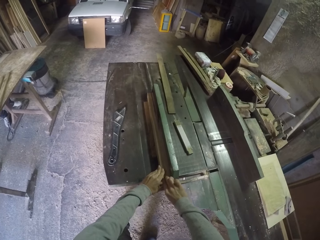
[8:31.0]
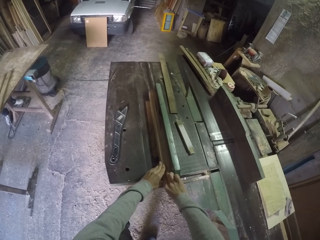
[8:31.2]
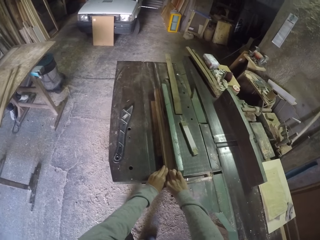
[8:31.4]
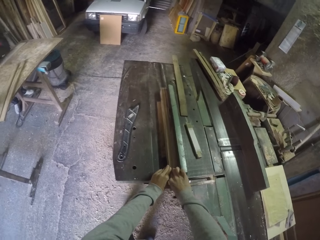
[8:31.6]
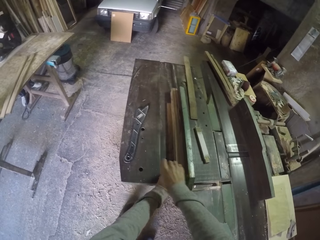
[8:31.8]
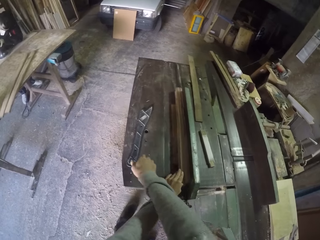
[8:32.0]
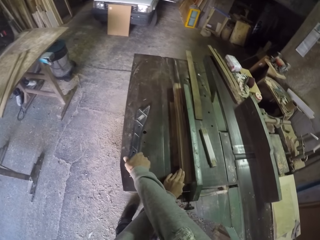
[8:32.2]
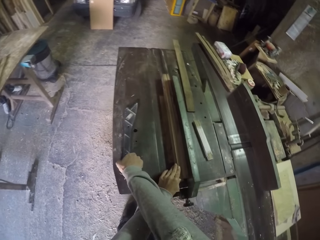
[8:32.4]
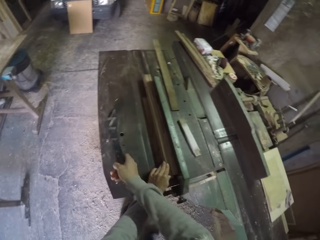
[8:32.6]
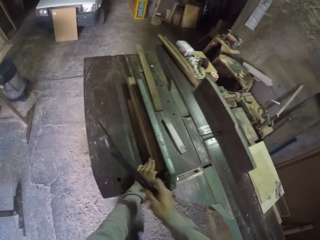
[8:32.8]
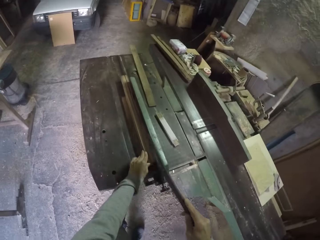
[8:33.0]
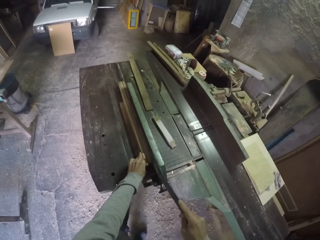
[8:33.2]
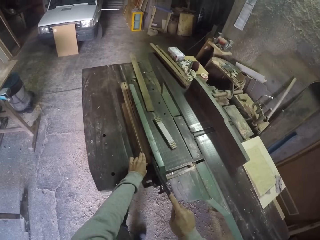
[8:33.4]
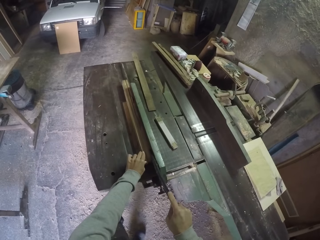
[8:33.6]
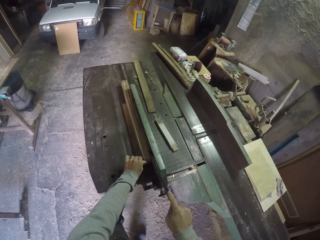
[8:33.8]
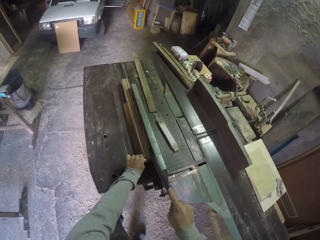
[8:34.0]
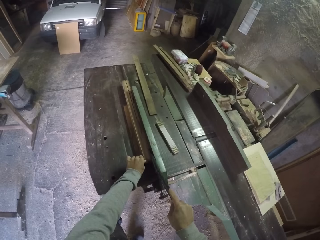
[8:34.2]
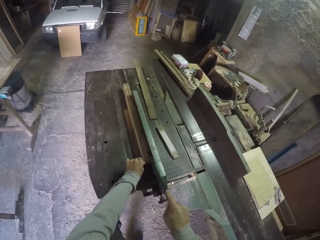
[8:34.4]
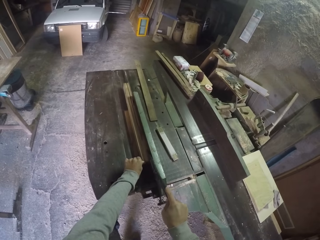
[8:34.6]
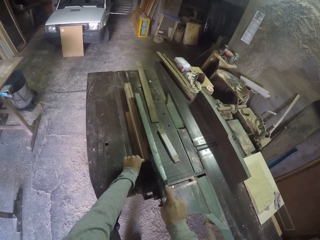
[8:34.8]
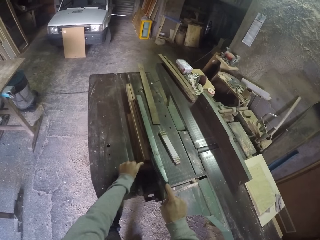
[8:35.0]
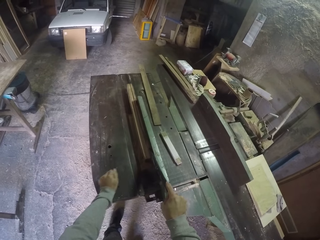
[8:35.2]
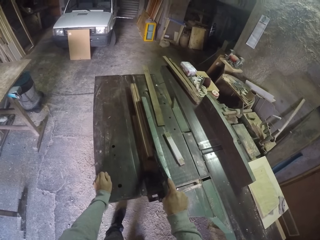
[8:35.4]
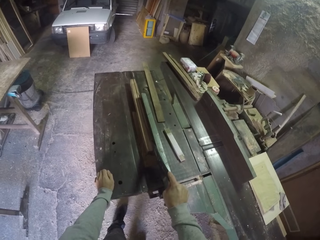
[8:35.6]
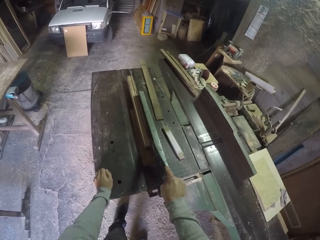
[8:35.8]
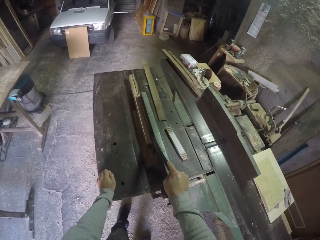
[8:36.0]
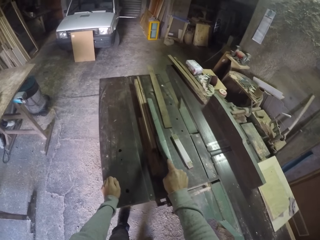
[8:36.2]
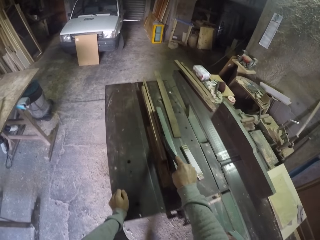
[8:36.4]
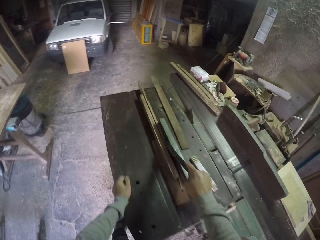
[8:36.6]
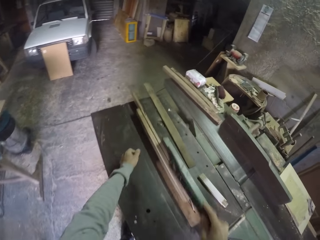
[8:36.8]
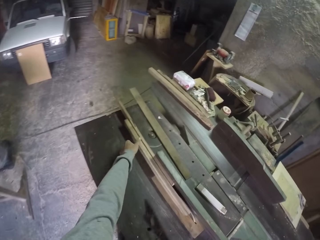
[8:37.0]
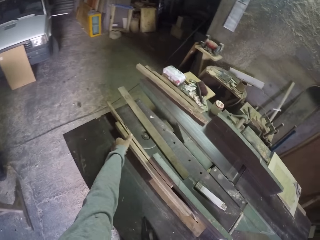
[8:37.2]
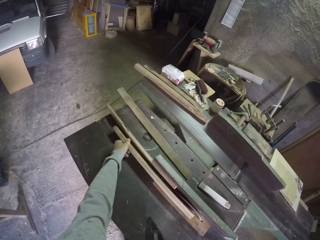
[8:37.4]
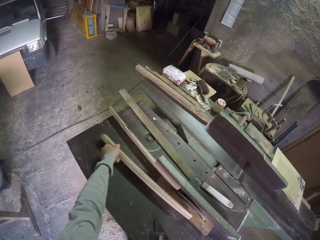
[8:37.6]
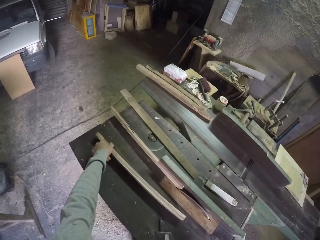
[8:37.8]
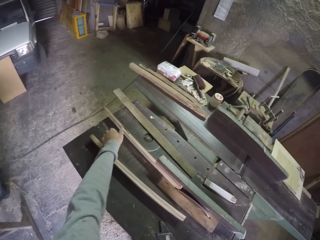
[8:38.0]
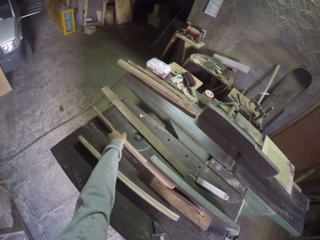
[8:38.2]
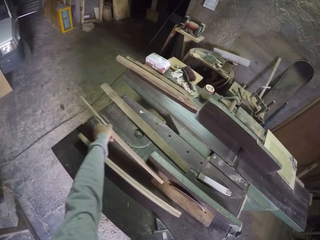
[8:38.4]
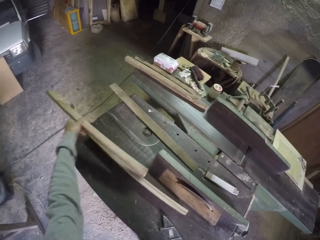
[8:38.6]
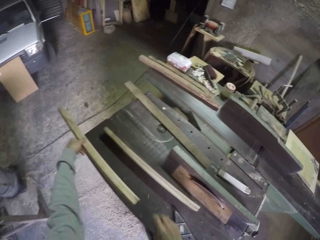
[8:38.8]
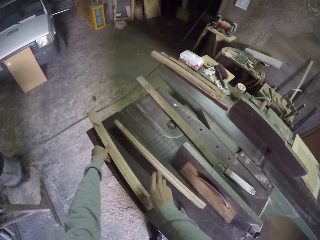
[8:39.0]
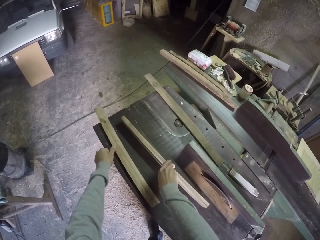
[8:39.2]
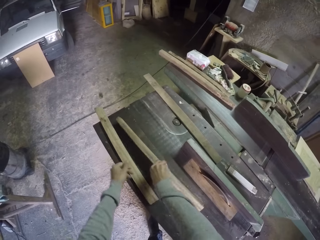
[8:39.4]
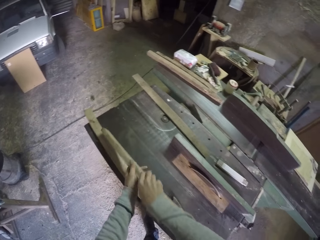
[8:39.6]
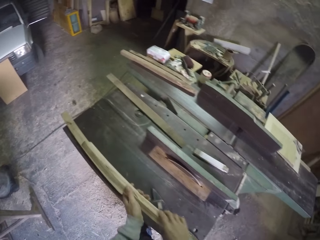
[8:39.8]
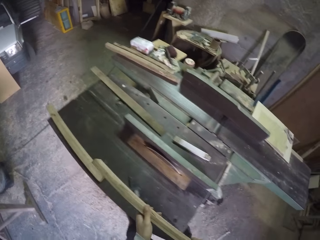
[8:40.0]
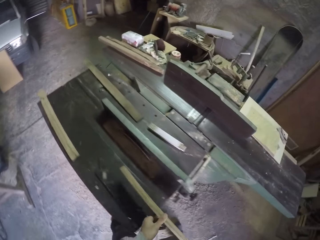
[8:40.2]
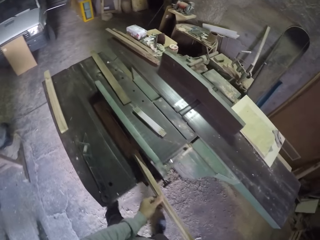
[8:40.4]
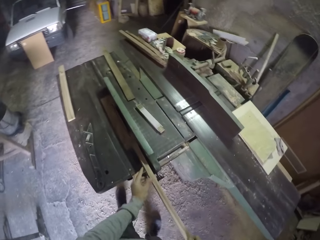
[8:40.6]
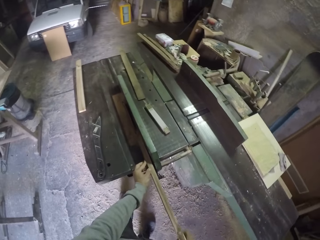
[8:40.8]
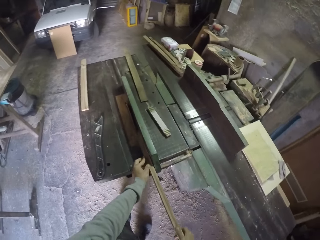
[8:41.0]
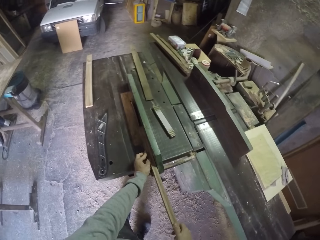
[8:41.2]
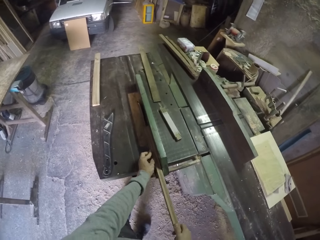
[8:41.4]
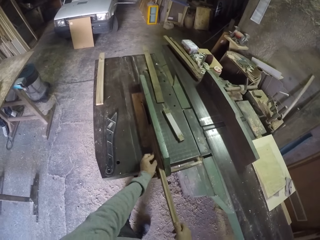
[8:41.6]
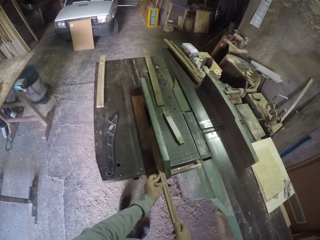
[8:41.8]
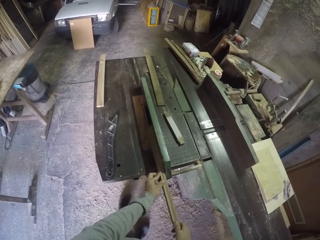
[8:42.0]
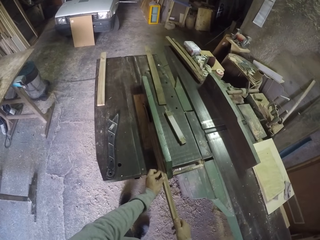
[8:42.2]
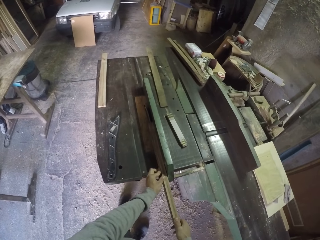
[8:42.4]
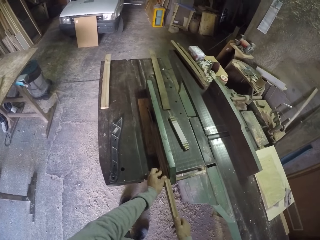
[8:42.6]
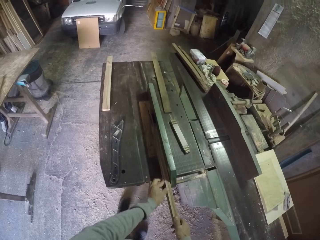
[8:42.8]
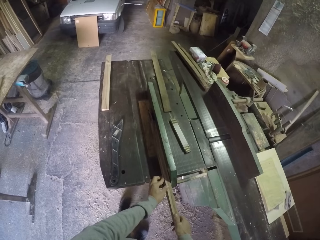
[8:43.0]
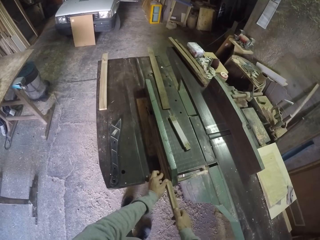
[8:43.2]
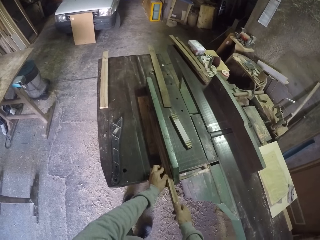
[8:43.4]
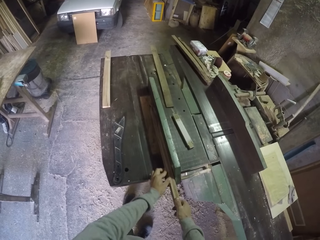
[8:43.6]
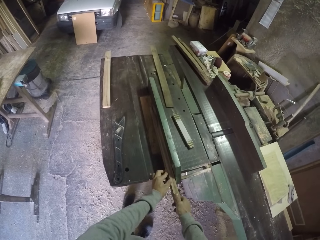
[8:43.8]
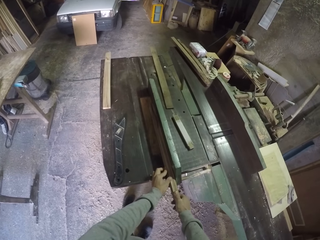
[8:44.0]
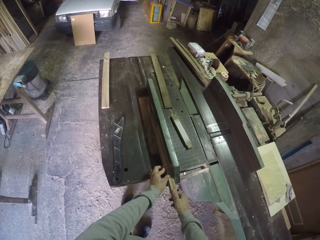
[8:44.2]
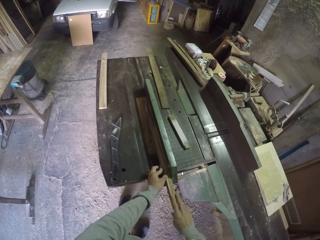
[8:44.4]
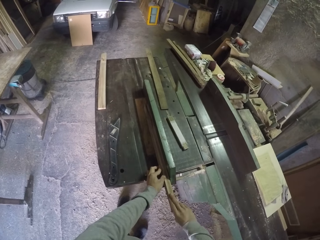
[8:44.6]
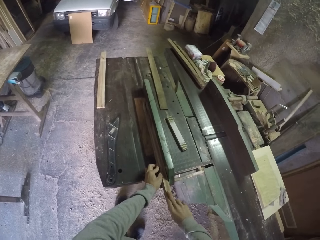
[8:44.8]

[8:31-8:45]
The camera wearer picks the metal from the work bench with his right hand. He pushes the wood with the metal in his right hand. He takes his right hand off the wood. He picks a wood from the work bench with his left hand. He places the wood on the table saw. He picks the wood from the work bench with his left hand again. He drops the wood in his left hand on the table. He picks the wood from the work bench with his right hand and holds the wood with both hands. He saws the wood in his hands on the work bench with the table saw.

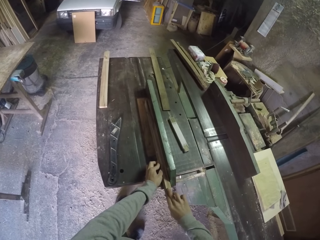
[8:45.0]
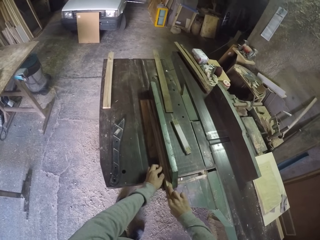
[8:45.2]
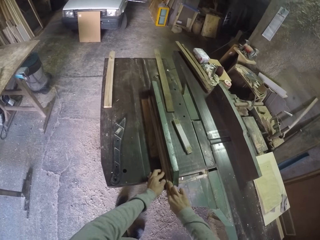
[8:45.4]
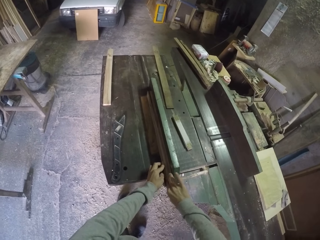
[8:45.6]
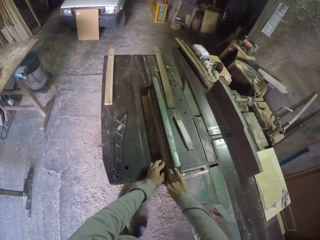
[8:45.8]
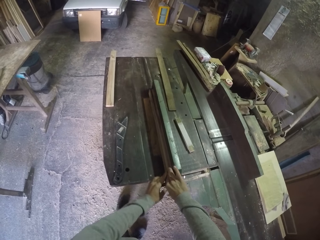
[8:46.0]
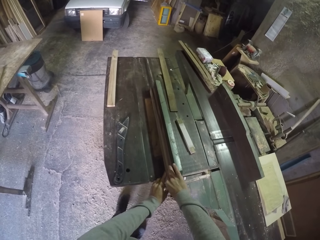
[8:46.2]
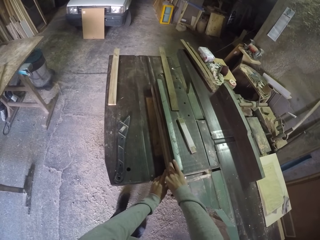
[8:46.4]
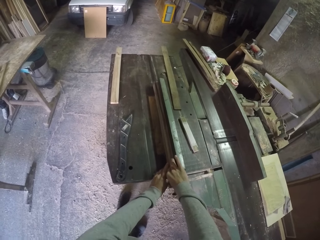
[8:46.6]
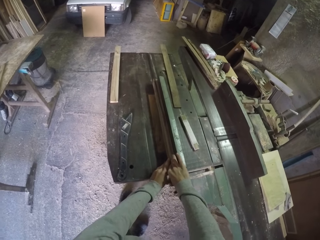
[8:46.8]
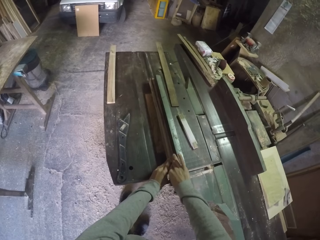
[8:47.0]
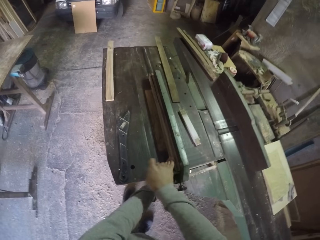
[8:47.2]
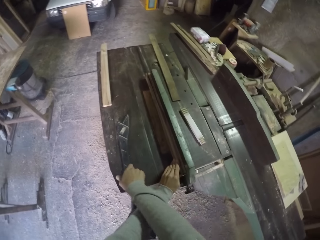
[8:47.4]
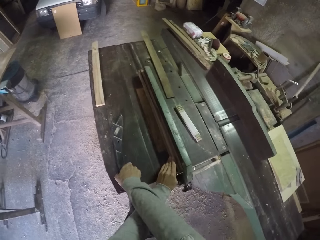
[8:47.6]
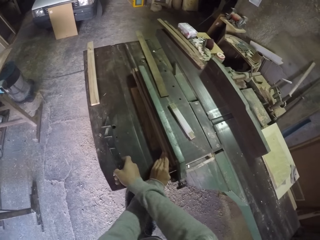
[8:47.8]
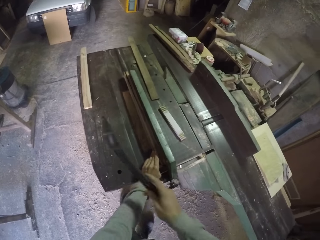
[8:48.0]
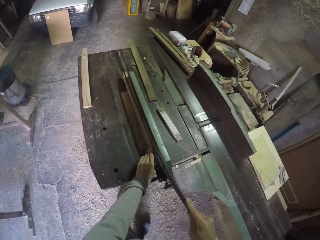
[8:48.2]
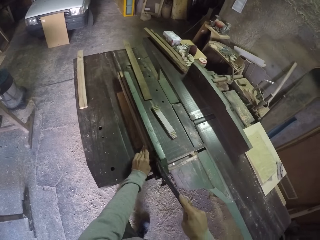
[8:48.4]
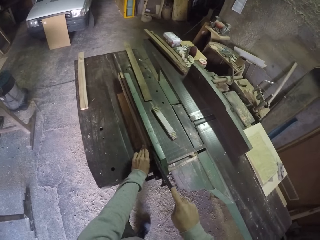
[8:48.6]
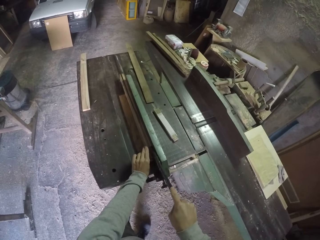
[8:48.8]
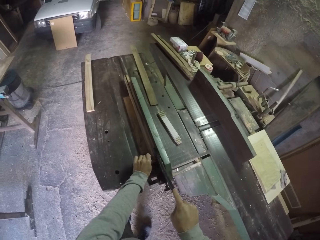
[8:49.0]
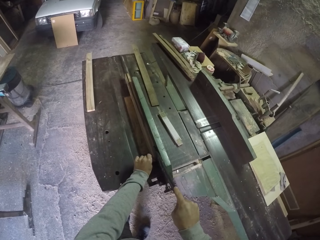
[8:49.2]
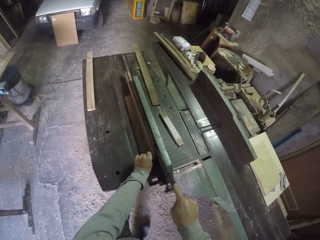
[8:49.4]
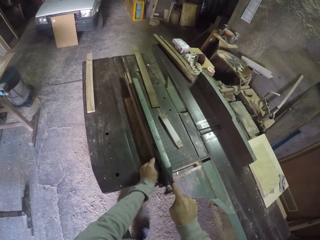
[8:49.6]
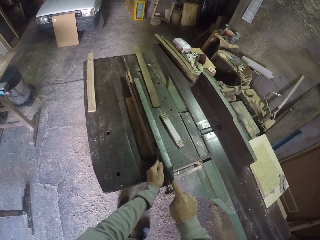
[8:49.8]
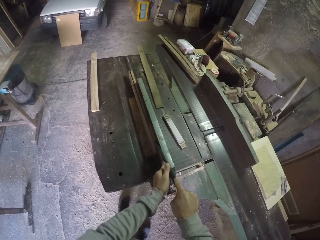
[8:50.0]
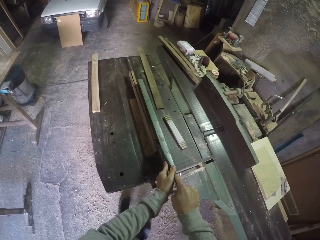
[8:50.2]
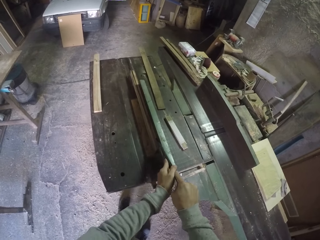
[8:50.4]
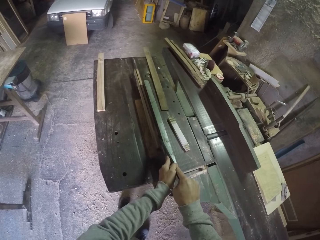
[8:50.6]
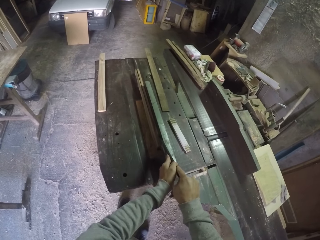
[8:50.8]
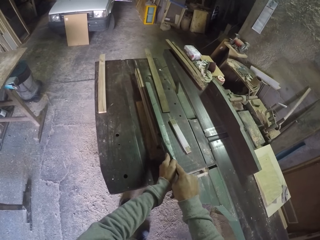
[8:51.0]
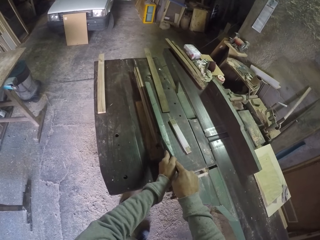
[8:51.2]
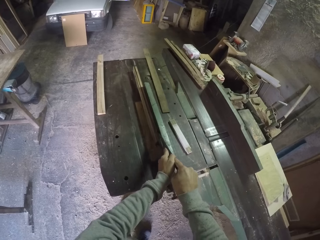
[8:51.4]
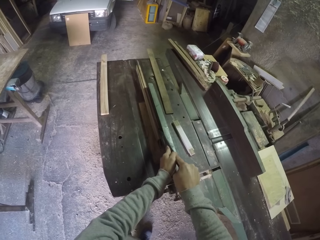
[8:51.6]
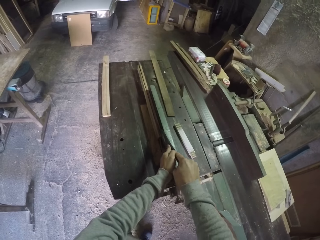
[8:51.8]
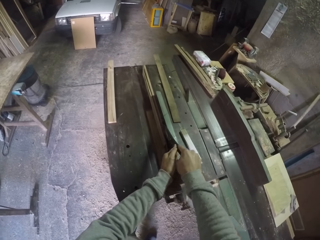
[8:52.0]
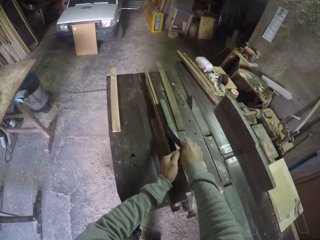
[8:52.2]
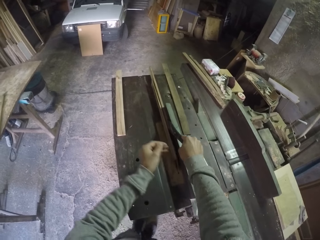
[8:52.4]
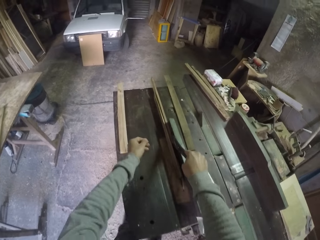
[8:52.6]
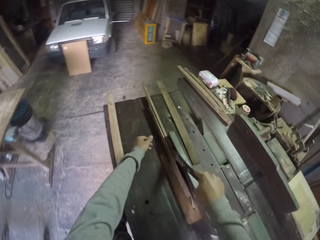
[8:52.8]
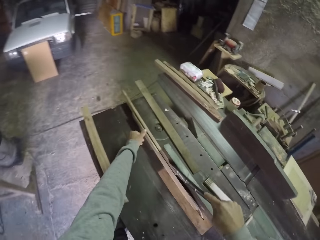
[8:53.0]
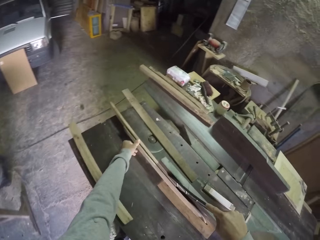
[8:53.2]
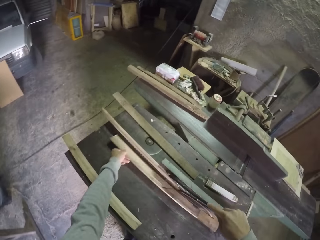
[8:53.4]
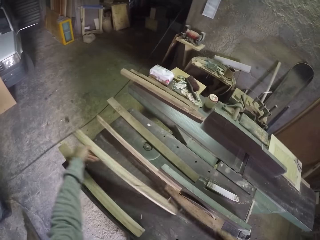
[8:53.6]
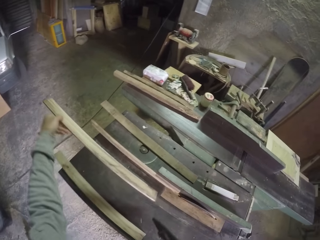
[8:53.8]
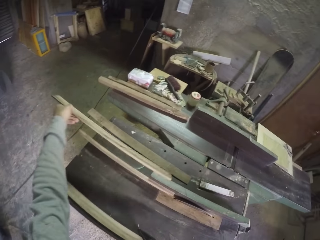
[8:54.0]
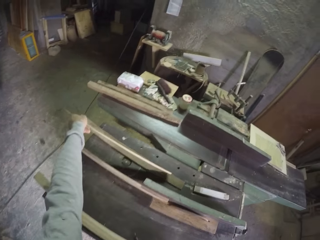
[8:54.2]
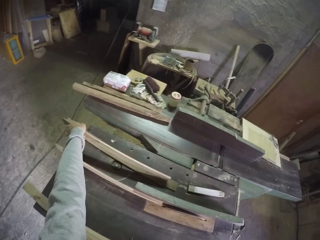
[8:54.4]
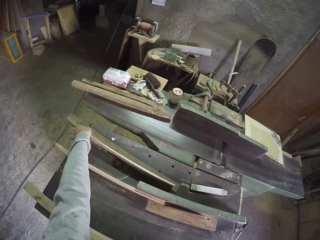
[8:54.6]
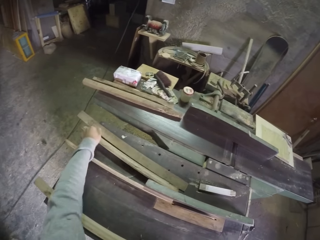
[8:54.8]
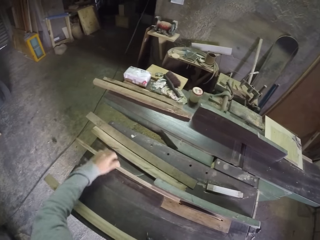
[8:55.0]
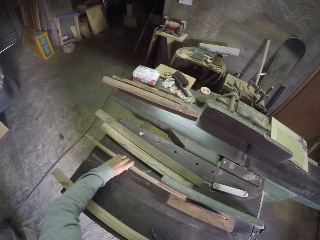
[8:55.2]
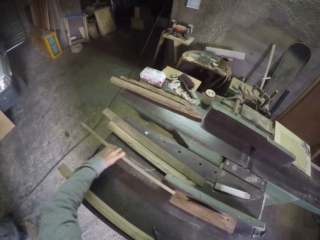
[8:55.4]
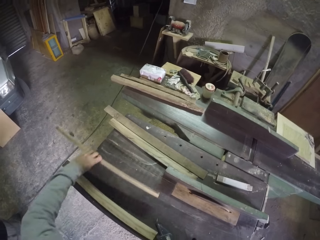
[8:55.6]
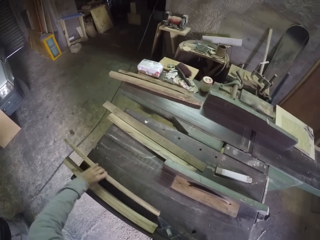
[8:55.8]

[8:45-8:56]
The camera wearer picks the metal from the work bench with his right hand. He pushes the wood with the metal in his right hand. He picks a wood from the work bench with his left hand. He drops the wood in his right hand on the work bench. He picks the wood from the work bench with his left hand.
